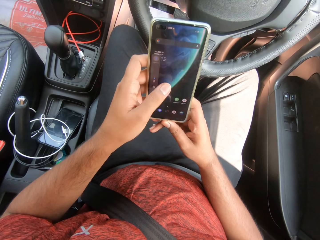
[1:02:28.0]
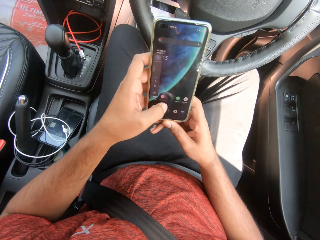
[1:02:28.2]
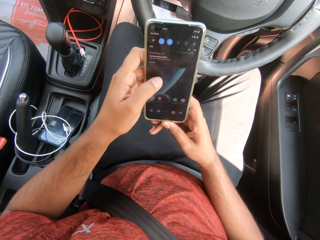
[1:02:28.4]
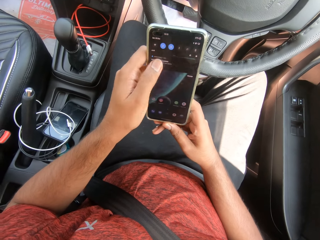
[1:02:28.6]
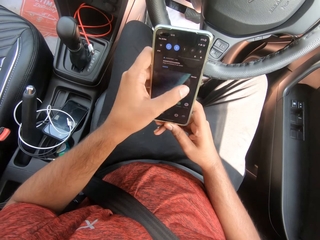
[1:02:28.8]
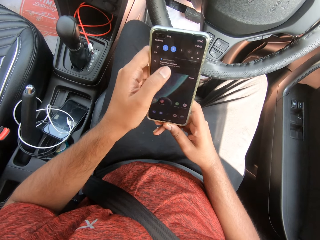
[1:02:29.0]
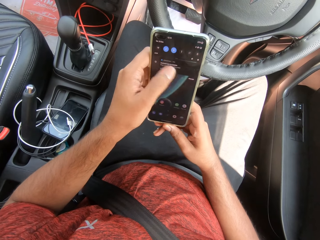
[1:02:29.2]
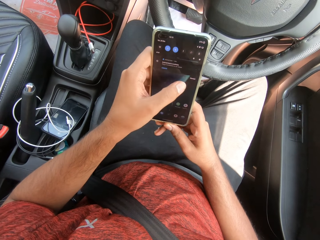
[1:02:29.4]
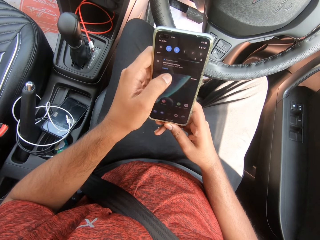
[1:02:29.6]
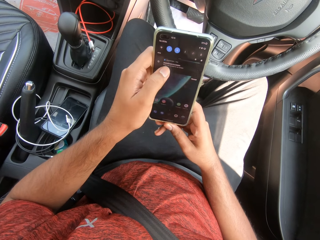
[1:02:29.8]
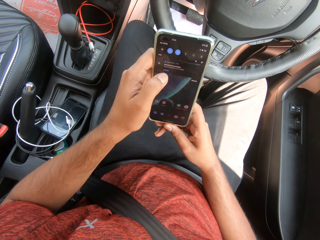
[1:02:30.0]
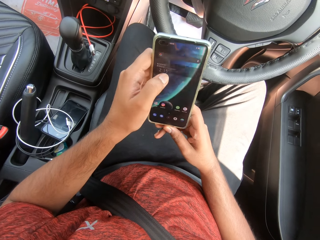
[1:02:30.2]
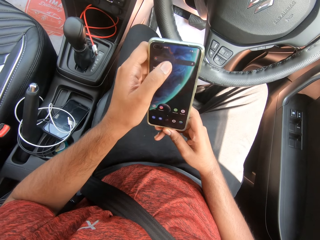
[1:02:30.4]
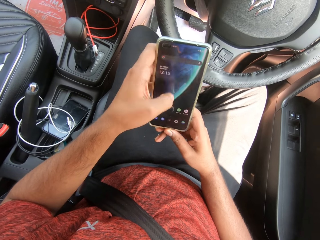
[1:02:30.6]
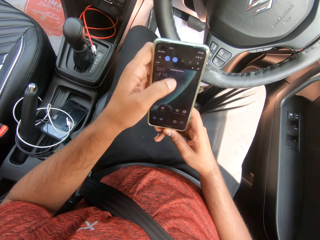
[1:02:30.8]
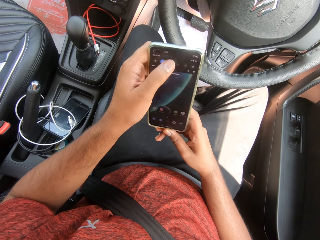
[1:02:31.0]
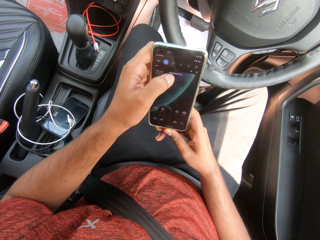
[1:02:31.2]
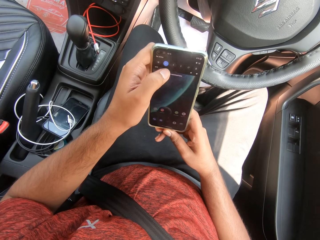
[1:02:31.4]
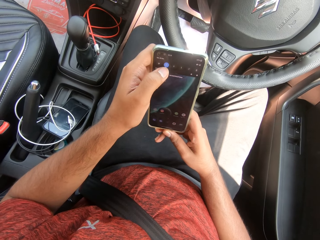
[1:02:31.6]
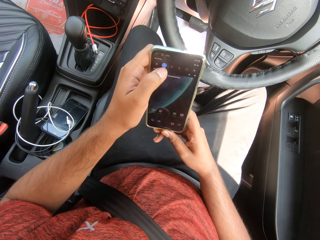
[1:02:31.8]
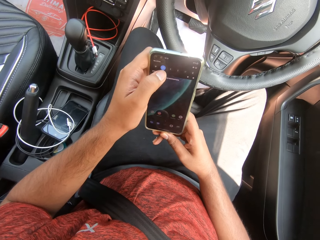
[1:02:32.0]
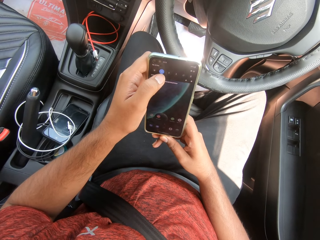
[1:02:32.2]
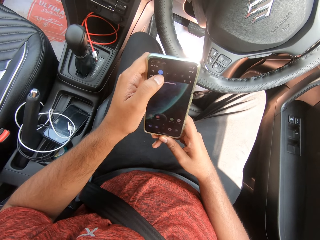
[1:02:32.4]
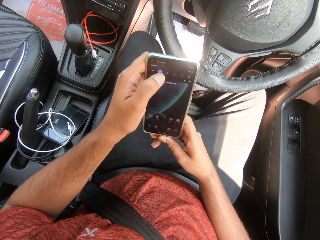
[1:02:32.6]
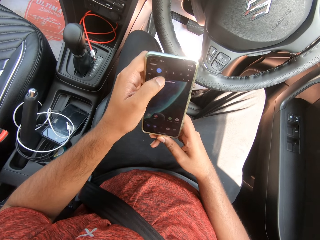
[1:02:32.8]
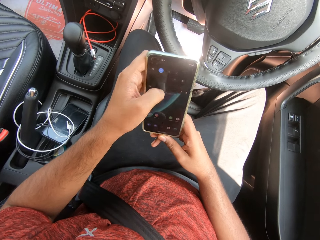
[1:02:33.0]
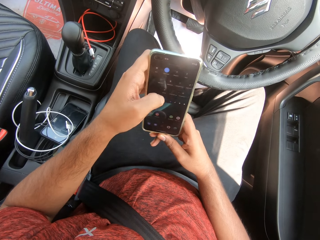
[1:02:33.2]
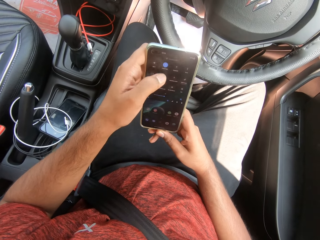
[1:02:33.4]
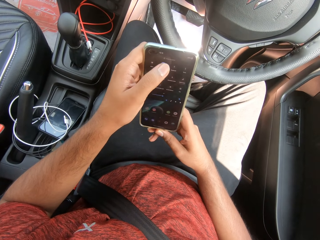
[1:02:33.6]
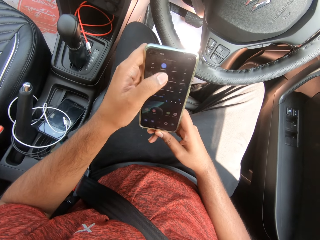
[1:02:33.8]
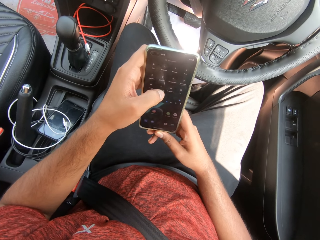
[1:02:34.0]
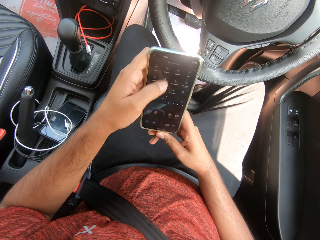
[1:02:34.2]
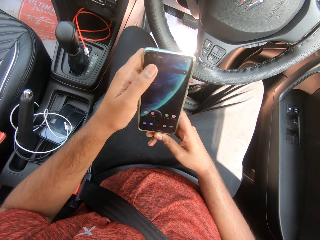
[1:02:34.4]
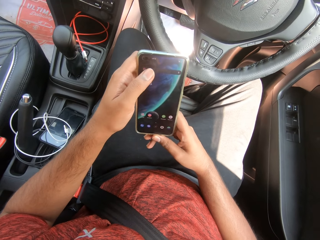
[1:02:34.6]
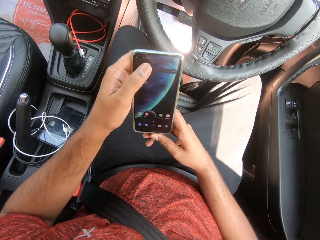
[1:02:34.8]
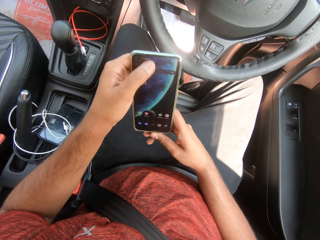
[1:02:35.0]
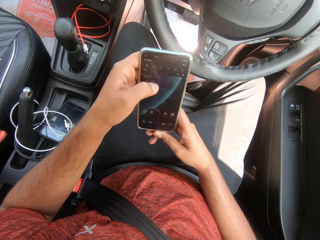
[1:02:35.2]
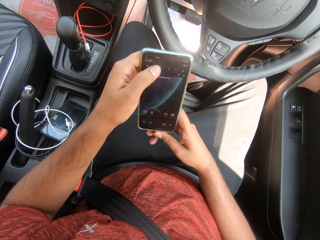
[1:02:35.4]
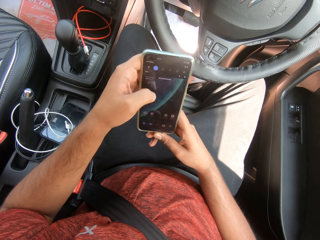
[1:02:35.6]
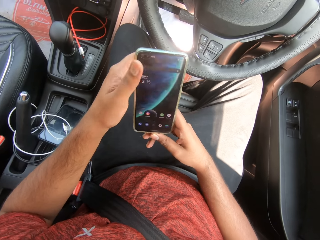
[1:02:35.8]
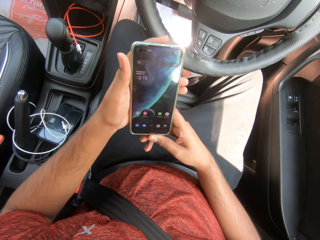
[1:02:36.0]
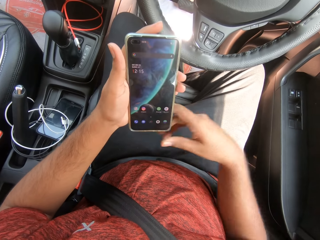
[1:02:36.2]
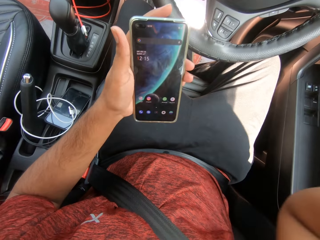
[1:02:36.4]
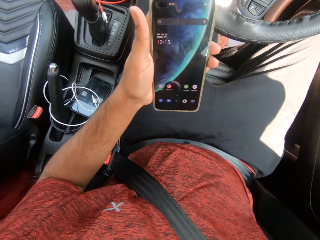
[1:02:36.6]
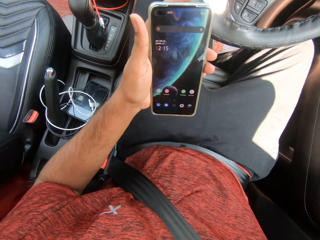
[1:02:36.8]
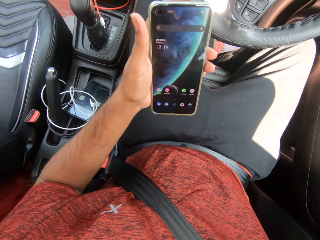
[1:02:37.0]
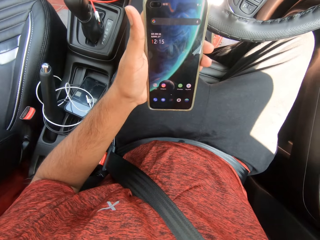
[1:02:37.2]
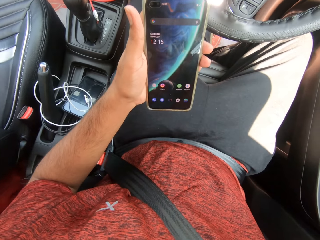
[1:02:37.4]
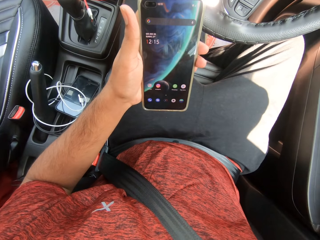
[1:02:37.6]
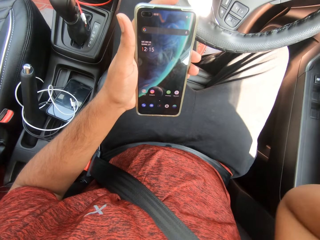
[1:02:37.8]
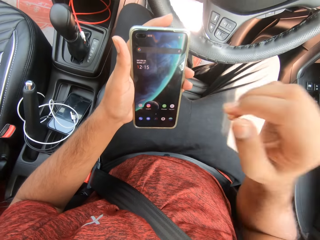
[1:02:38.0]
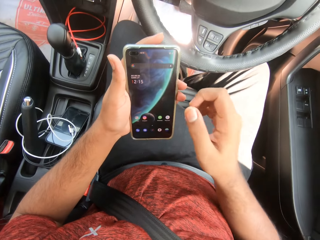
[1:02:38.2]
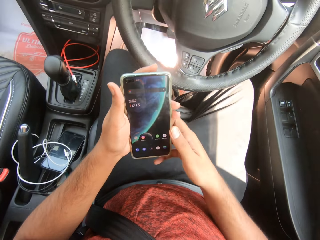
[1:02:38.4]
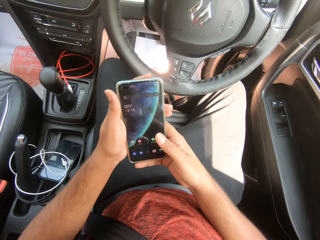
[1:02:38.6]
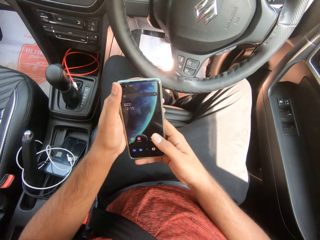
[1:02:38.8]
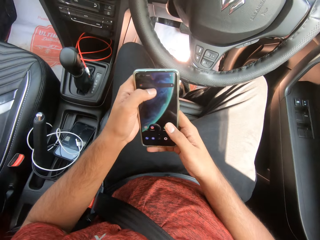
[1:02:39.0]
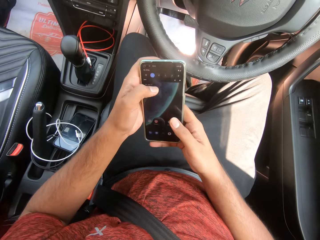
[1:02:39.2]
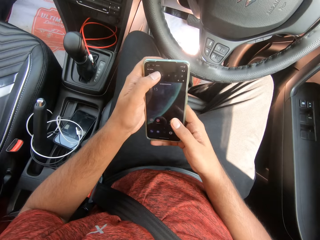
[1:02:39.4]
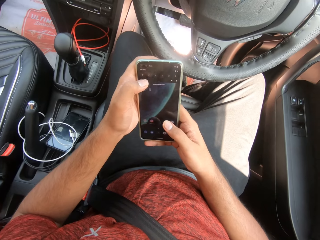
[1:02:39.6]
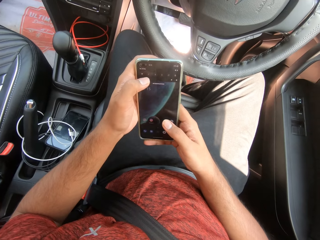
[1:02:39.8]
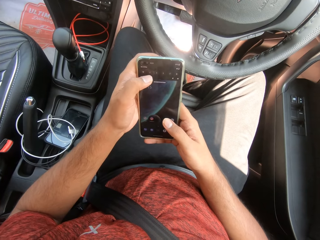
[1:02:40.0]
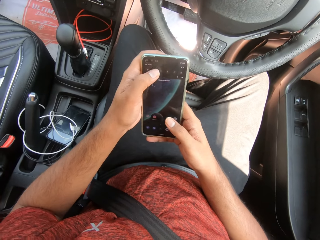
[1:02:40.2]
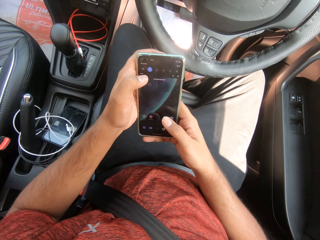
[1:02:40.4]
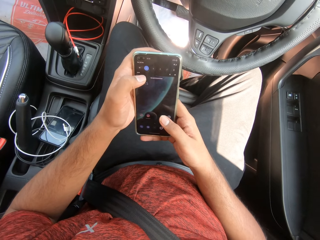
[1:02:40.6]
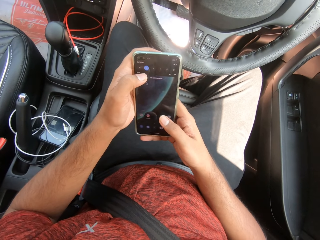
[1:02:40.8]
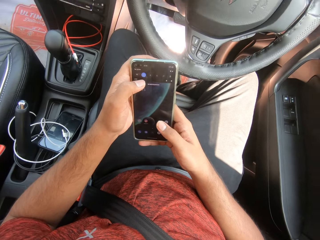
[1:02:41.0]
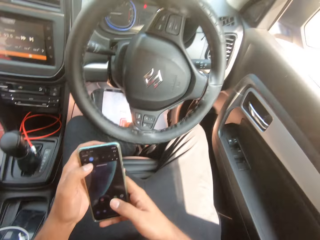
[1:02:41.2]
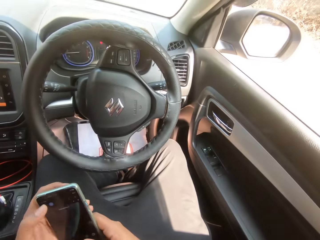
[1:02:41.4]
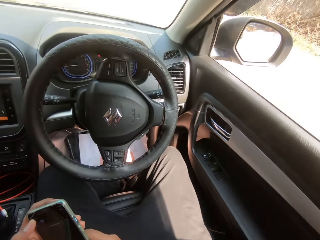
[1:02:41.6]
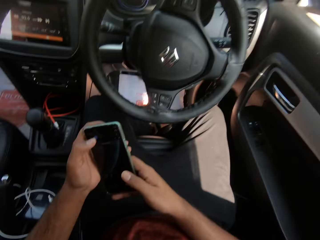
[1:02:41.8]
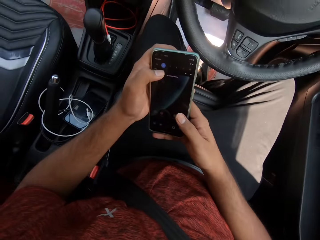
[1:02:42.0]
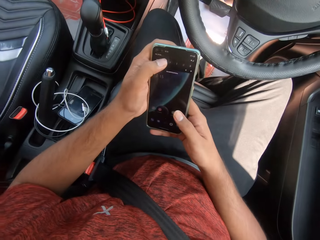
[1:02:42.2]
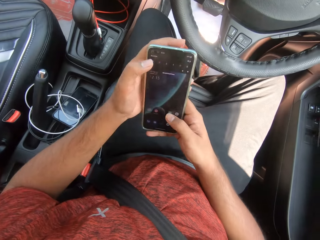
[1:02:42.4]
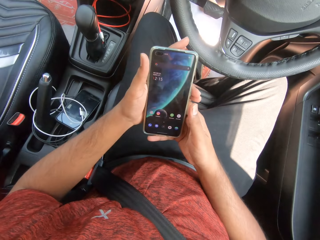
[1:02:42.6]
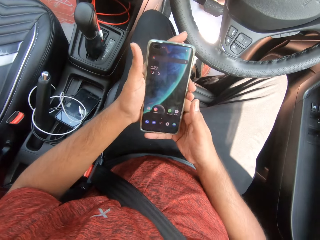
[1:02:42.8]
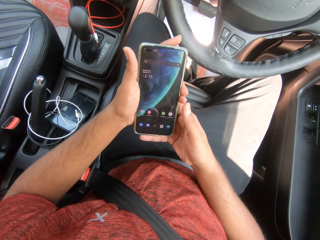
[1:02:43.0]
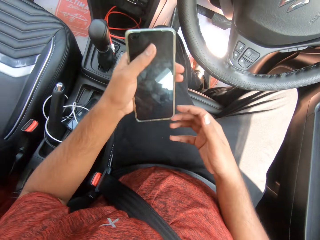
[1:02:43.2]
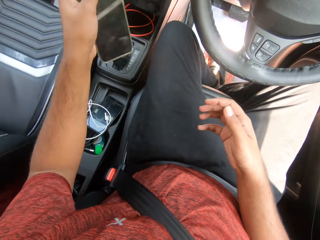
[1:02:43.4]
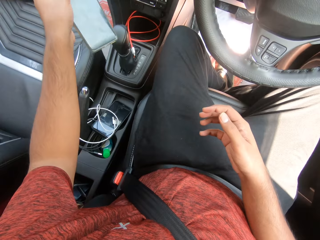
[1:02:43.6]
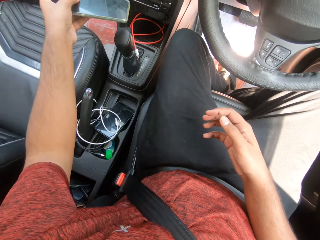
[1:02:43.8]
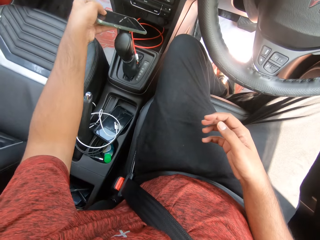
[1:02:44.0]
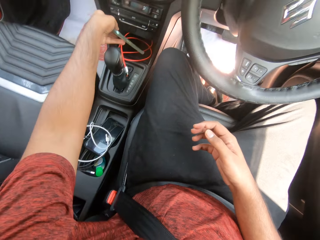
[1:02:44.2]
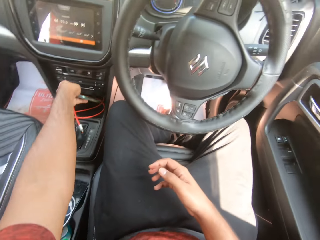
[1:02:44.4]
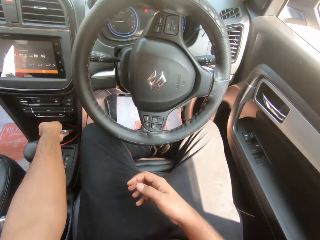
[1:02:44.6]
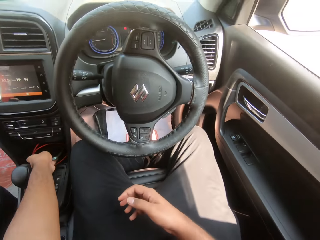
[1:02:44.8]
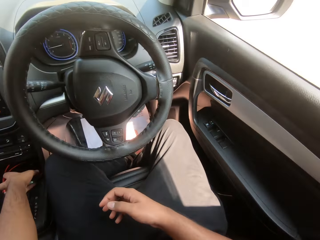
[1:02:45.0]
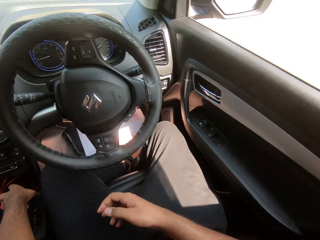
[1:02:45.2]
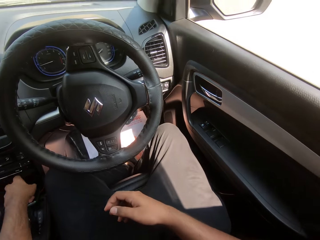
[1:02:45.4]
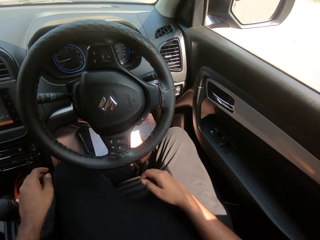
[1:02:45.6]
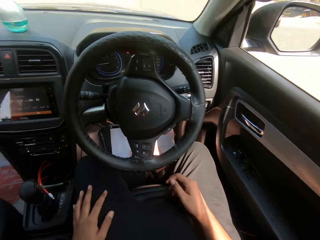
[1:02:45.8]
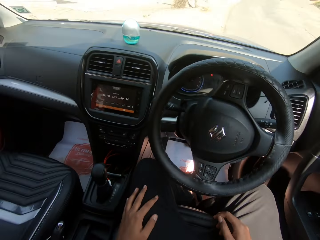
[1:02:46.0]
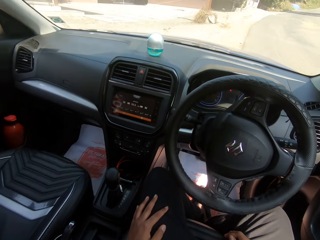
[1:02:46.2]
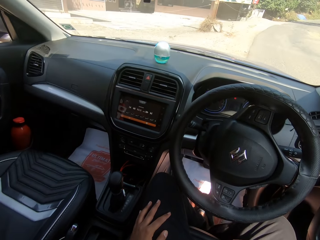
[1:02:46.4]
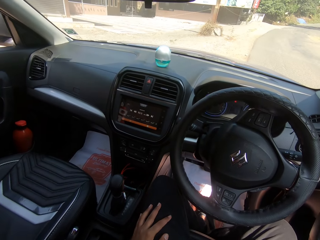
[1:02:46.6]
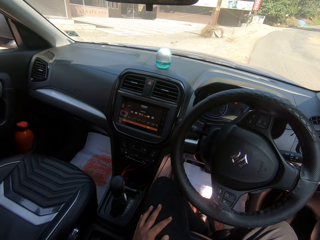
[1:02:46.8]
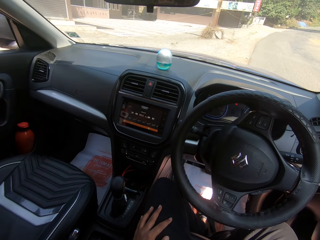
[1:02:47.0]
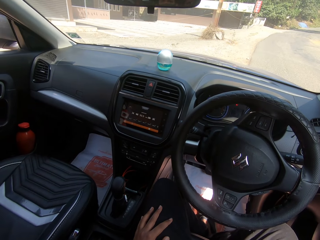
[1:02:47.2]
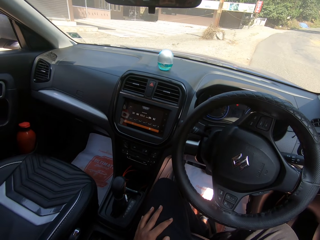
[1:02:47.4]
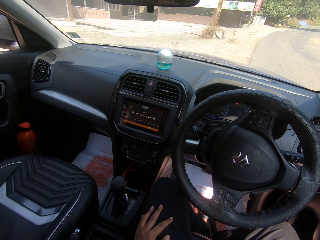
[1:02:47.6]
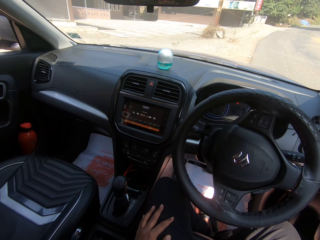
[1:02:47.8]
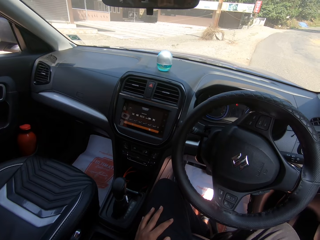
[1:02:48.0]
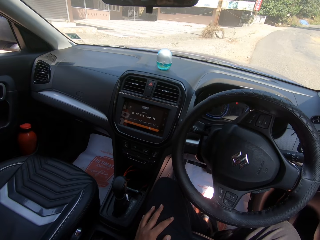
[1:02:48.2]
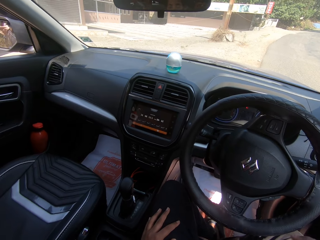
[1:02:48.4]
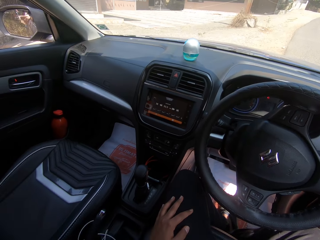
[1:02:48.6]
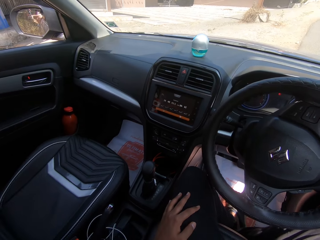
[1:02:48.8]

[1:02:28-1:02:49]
The camera wearer presses the phone. He drops the phone in the dashboard compartment with his left hand.
